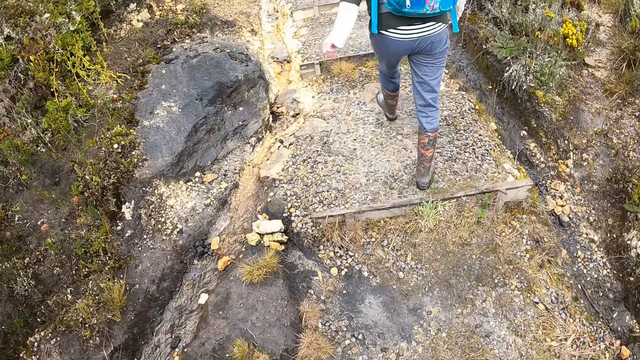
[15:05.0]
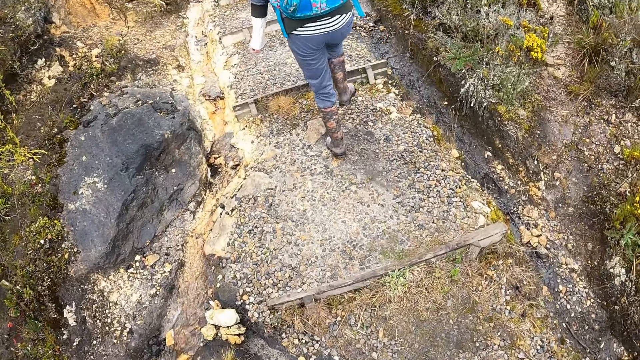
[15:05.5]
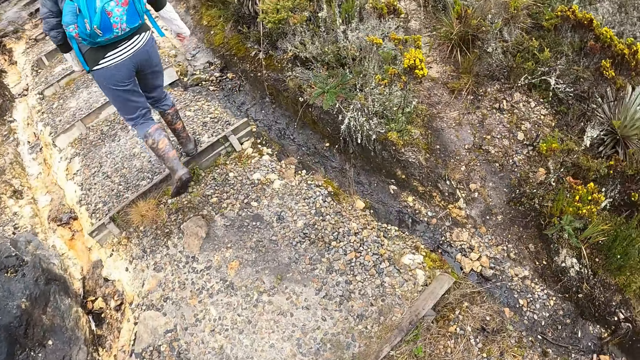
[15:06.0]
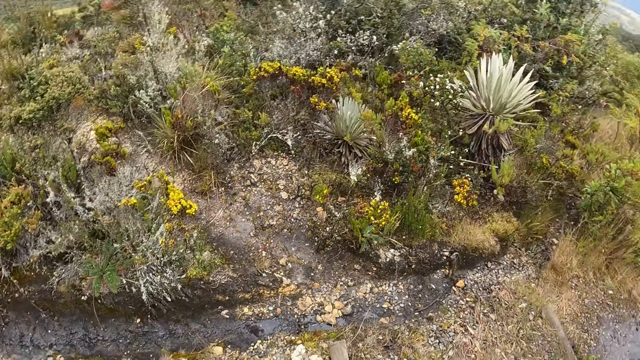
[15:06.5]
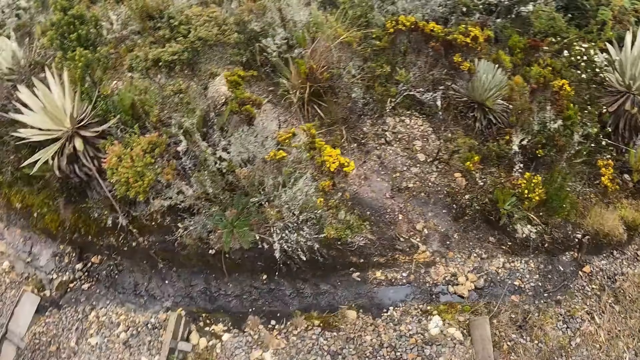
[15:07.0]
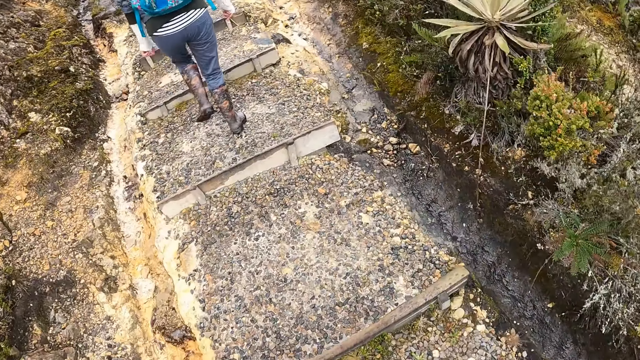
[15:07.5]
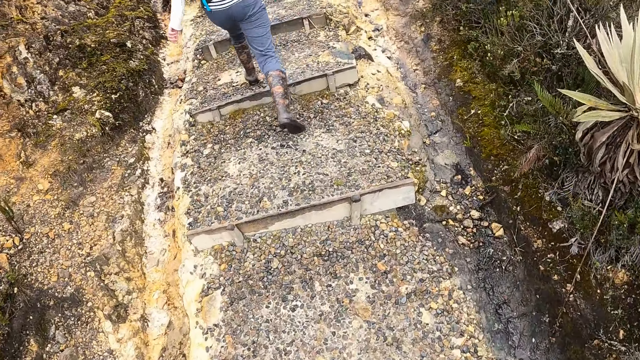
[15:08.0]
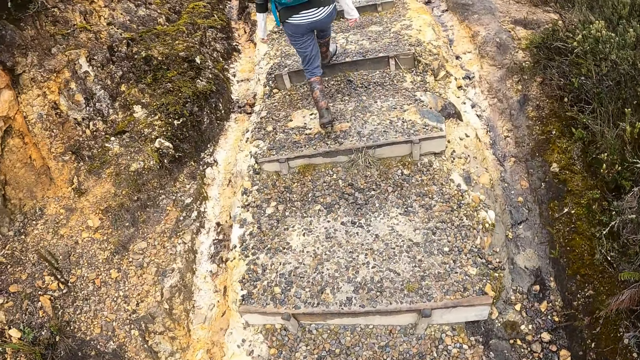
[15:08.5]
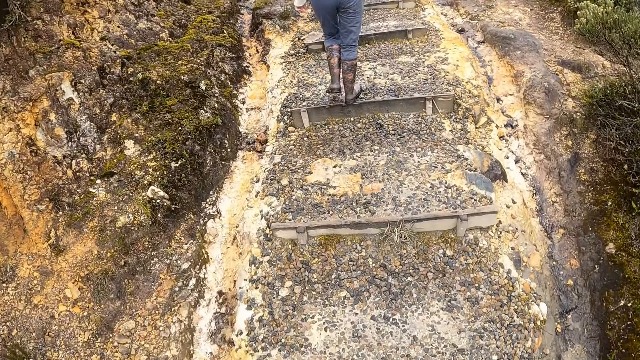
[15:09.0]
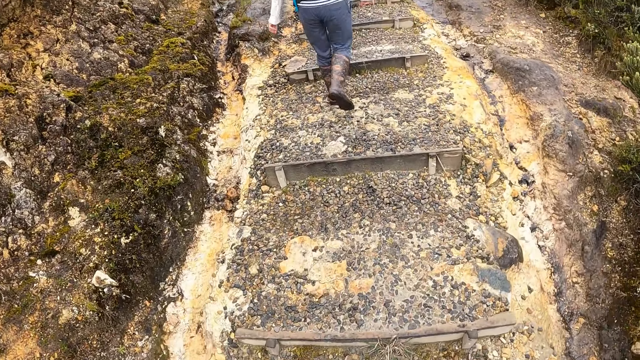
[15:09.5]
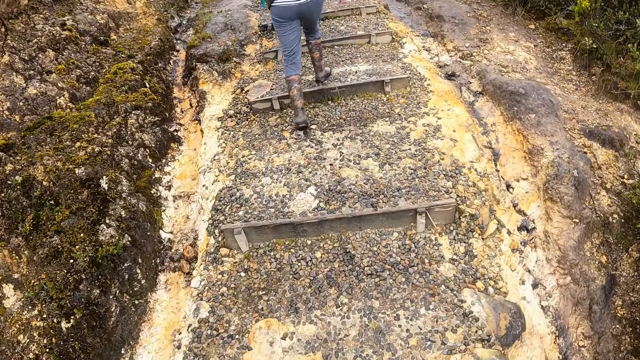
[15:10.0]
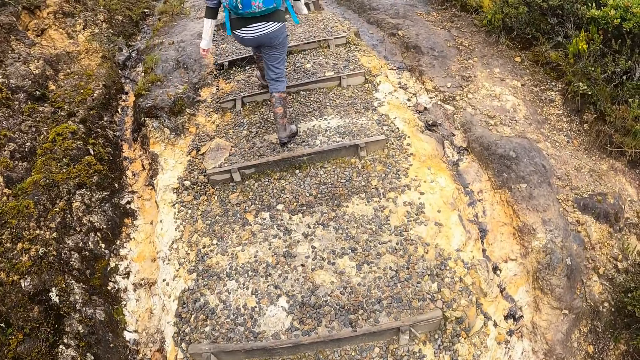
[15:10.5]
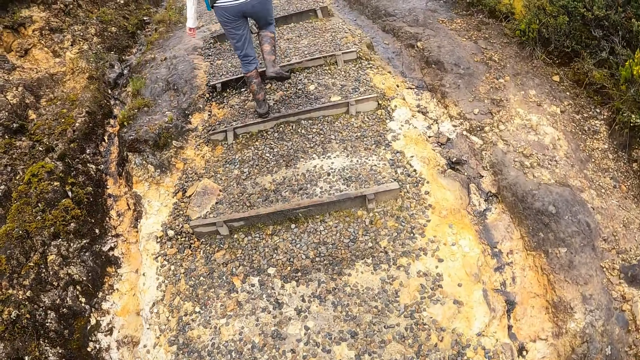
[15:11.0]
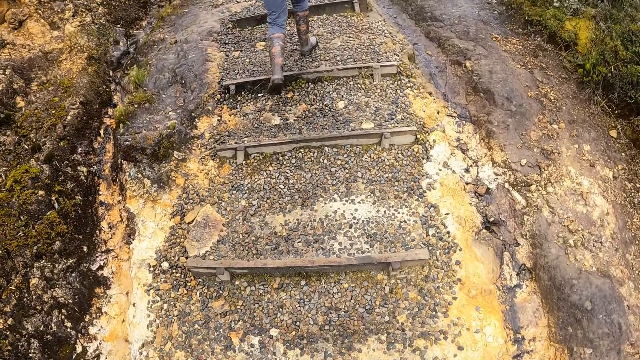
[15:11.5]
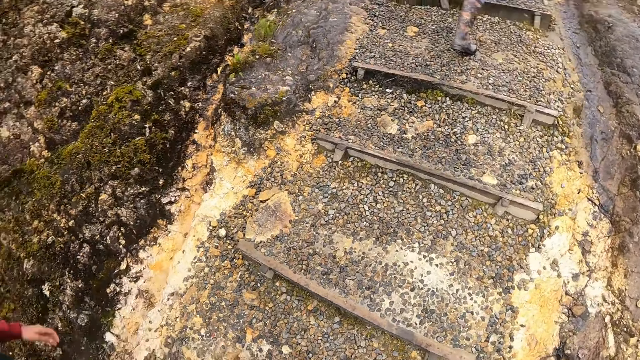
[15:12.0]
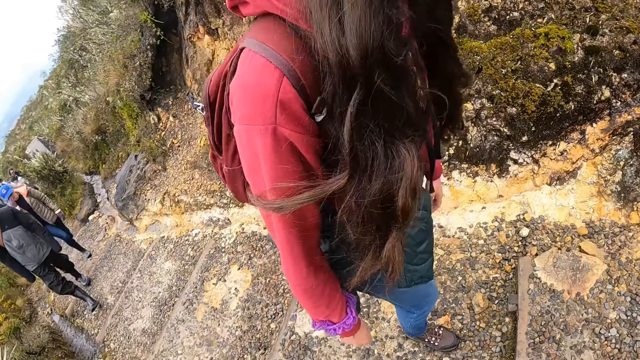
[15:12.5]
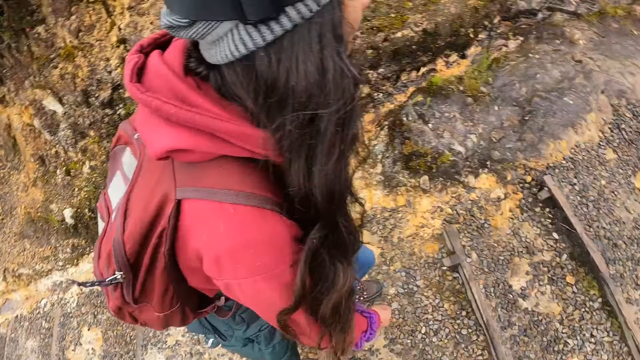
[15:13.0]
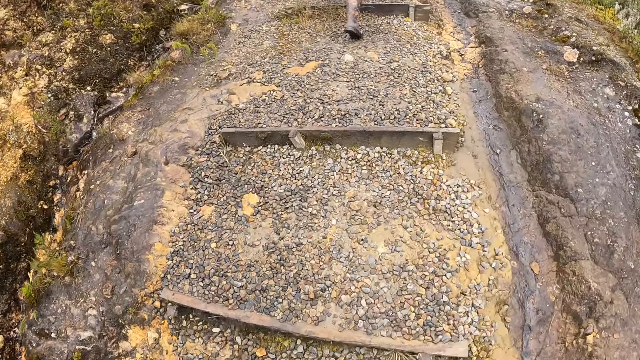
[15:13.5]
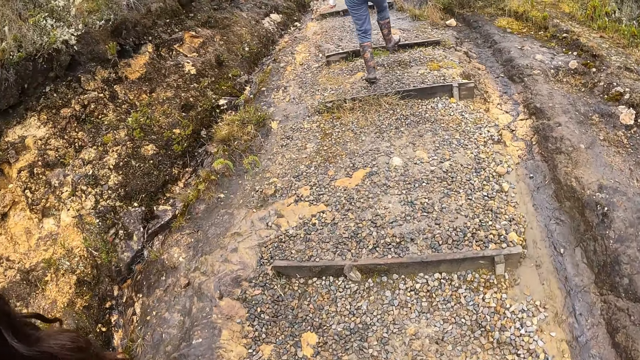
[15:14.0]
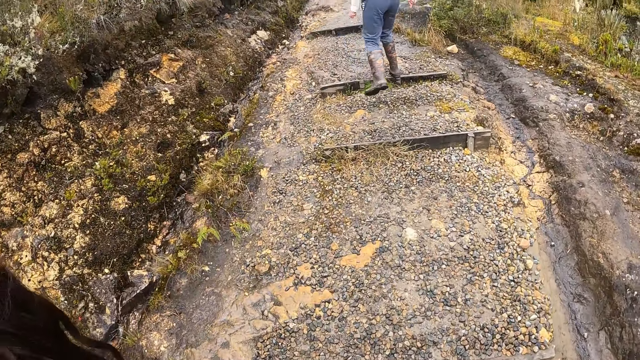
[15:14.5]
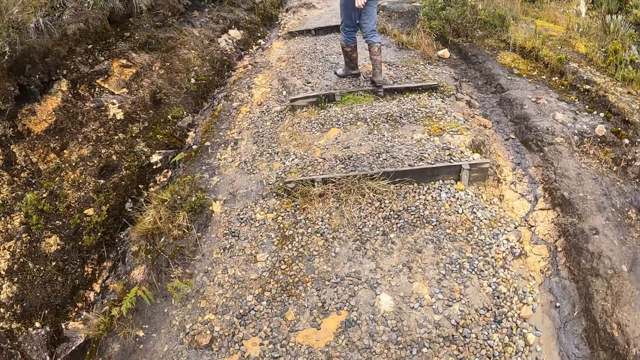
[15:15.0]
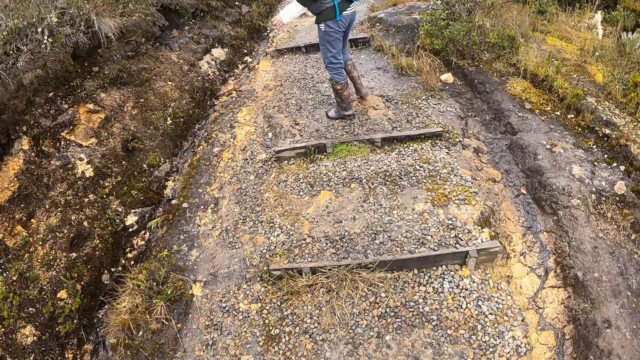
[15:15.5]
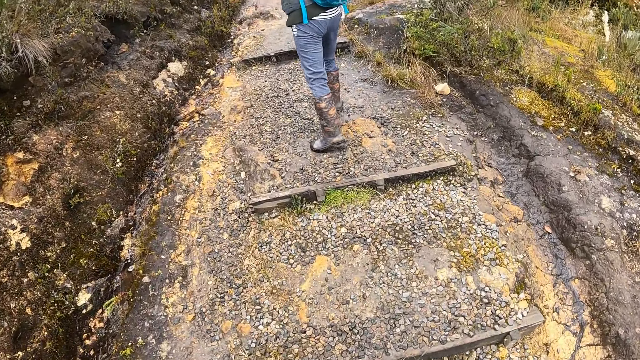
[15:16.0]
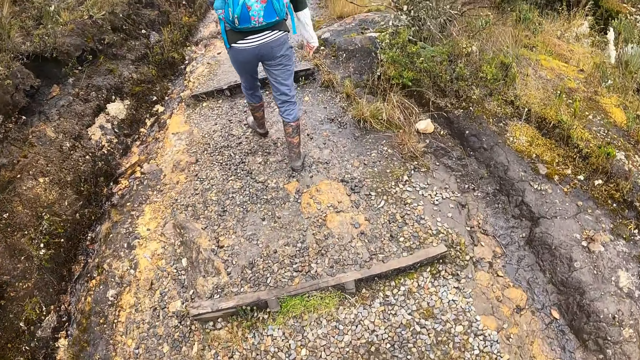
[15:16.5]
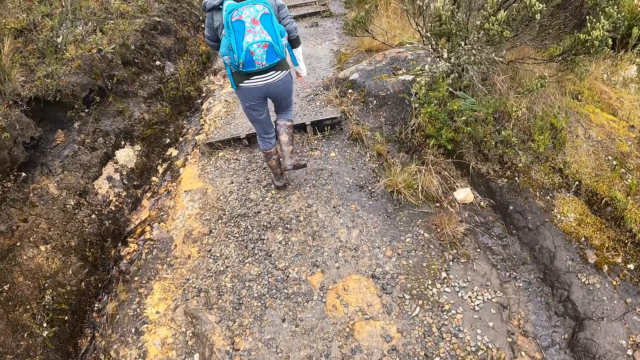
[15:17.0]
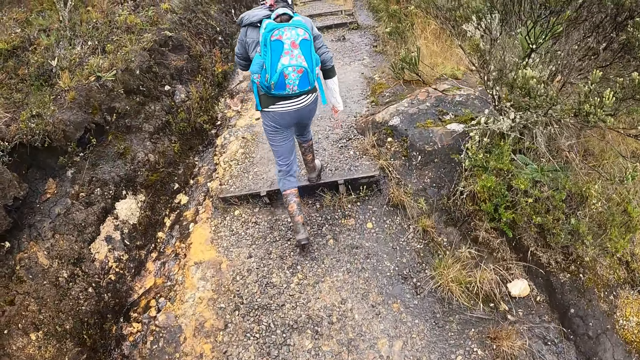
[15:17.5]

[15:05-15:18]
The camera wearer looks around. A woman walks around. Another woman walks around. The camera wearer hikes on the hill. The first woman walks around. The camera wearer looks around. The other woman walks around. The camera wearer hikes on the hill.

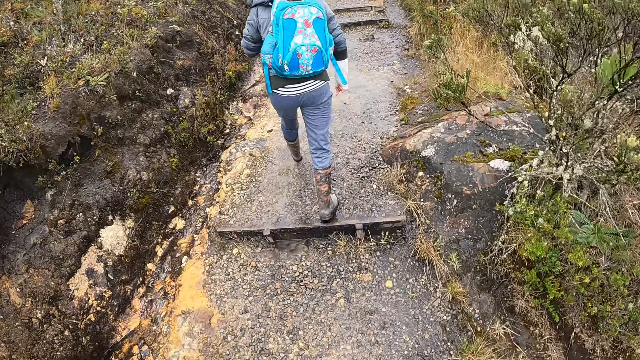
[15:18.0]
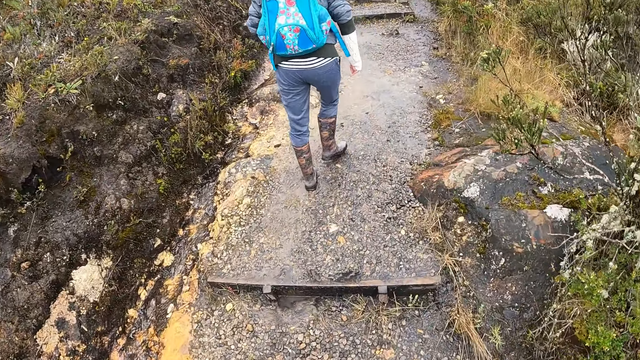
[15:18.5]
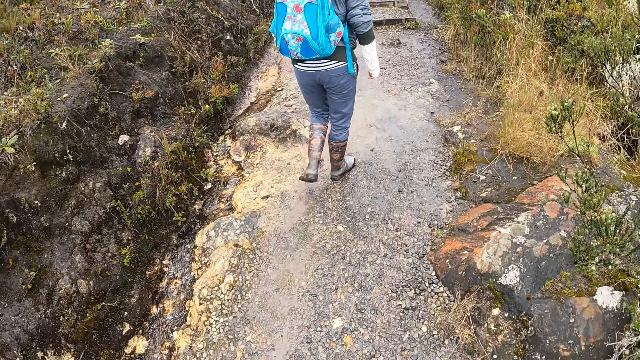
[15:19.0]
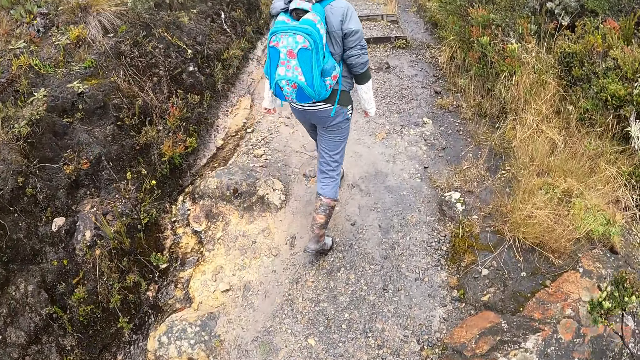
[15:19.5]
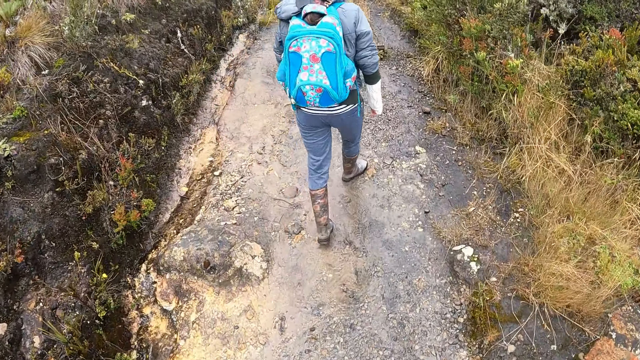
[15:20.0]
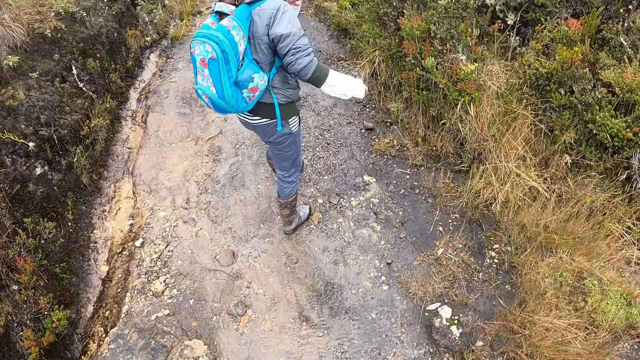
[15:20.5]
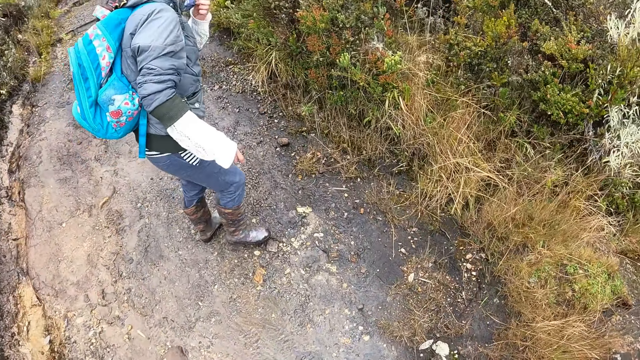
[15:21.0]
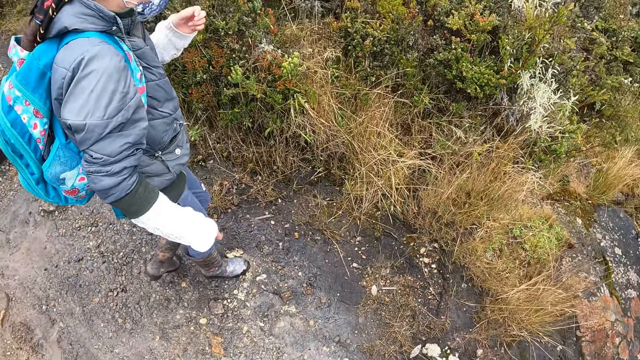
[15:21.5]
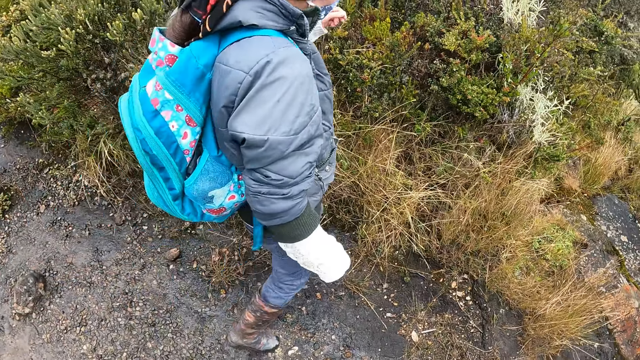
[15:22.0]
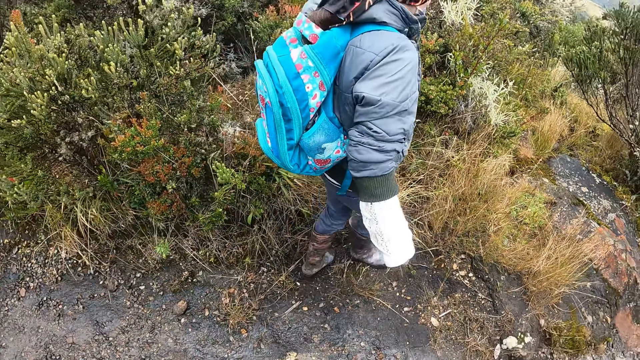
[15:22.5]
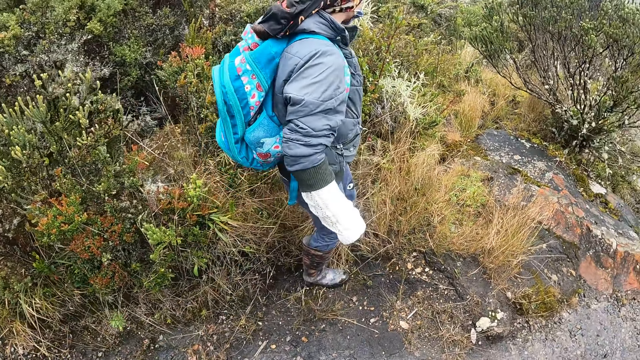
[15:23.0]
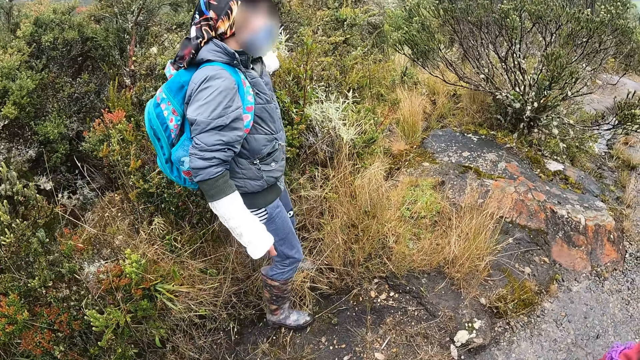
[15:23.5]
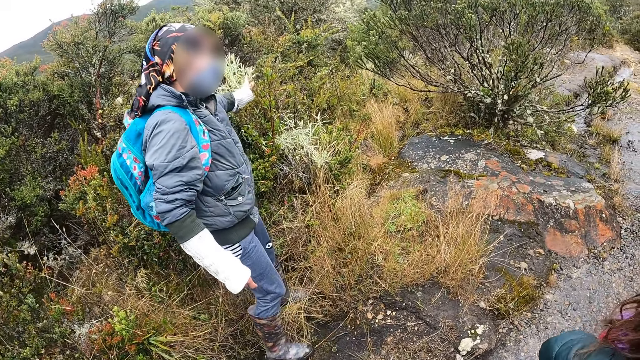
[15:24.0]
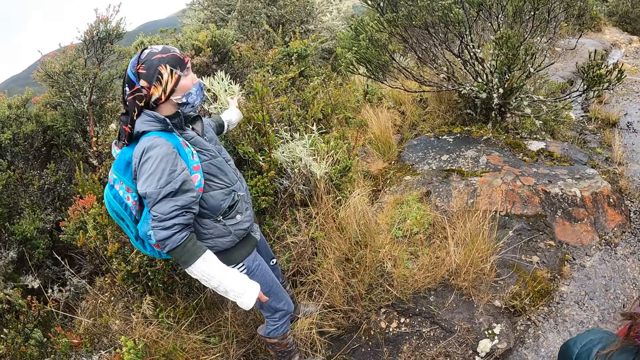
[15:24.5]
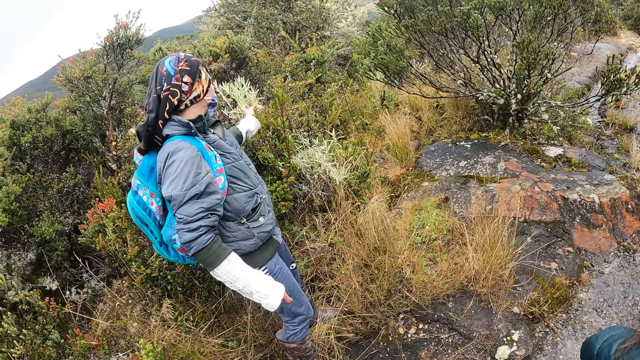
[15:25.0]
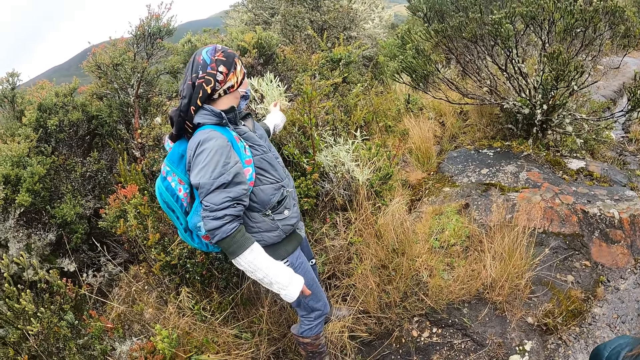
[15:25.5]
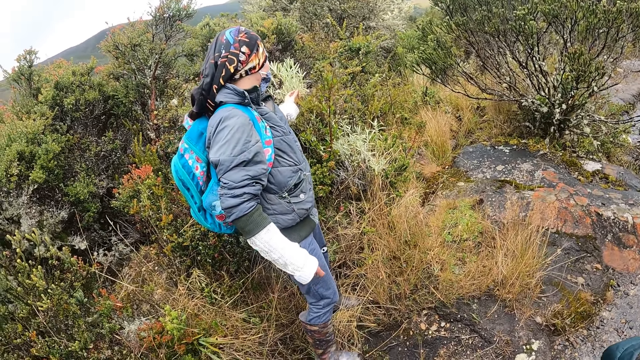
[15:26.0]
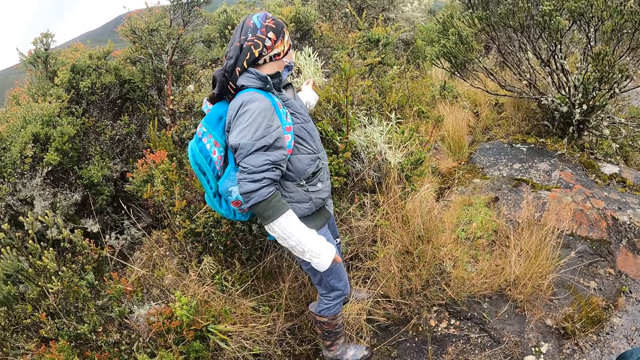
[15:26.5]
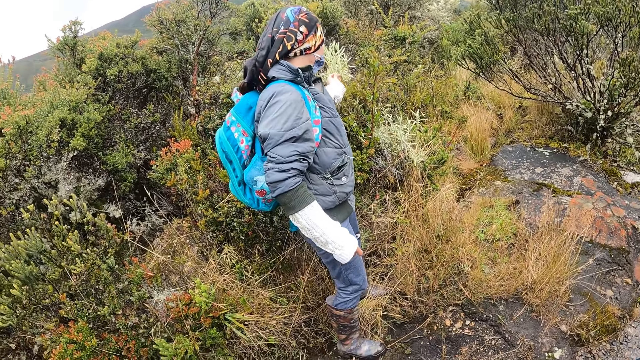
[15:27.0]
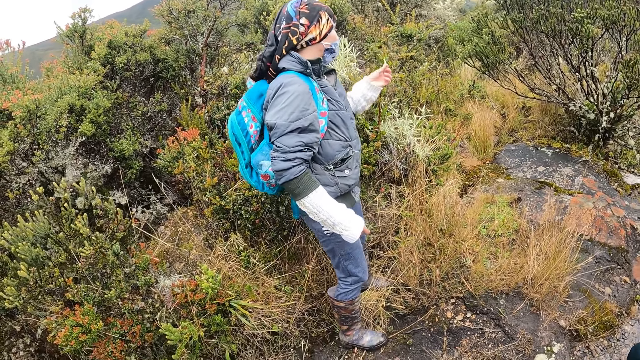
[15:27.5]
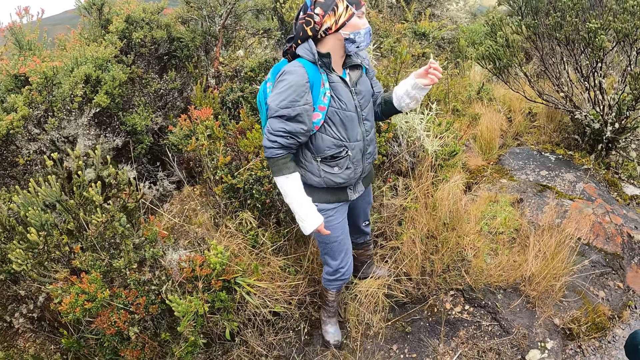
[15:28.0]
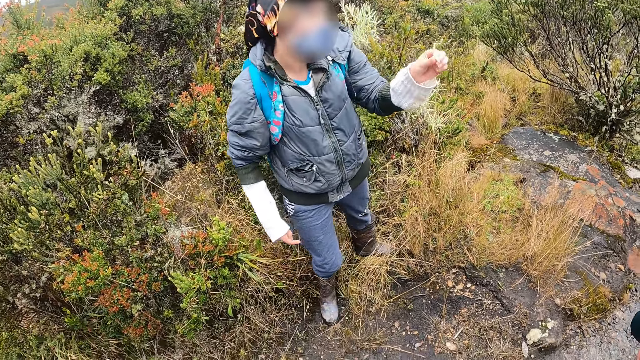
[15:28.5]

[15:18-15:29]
The camera wearer looks around. A woman touches a plant with her left hand. The woman stretches a hand. Another woman looks around. The first woman picks a plant leaf and cuts the plant with her left hand. The first woman walks around.
